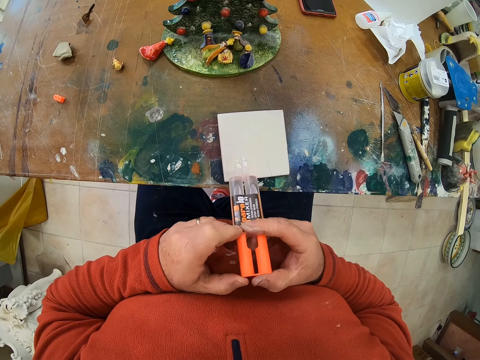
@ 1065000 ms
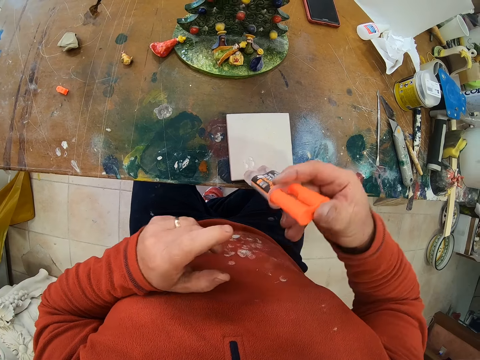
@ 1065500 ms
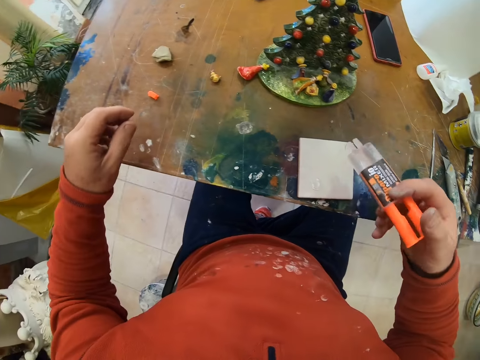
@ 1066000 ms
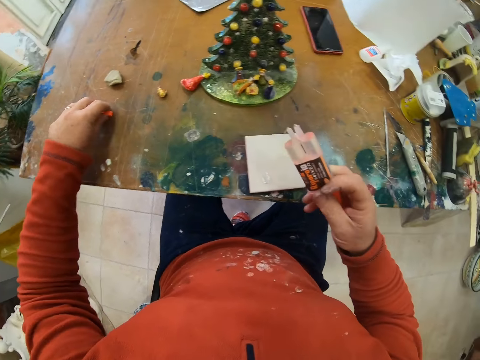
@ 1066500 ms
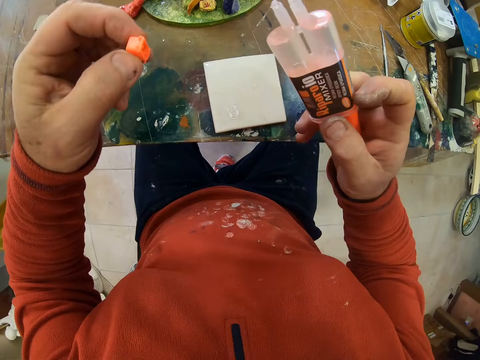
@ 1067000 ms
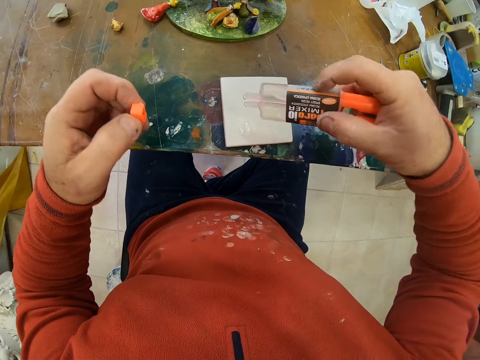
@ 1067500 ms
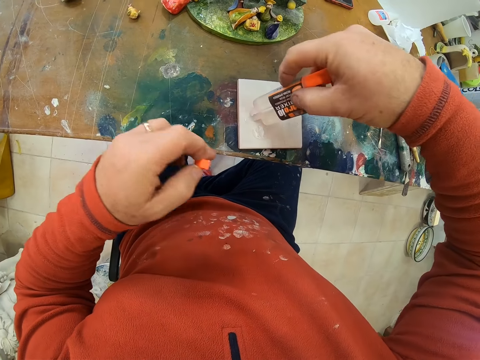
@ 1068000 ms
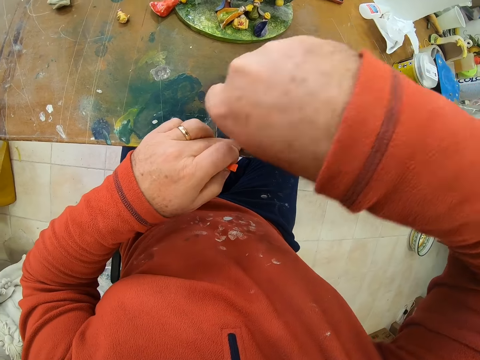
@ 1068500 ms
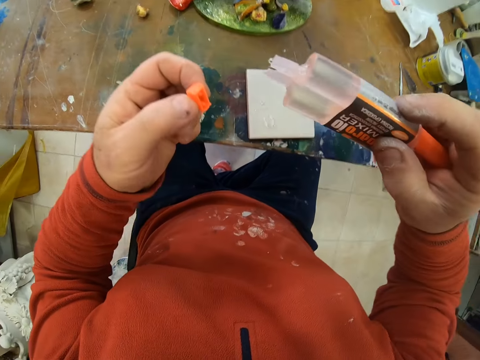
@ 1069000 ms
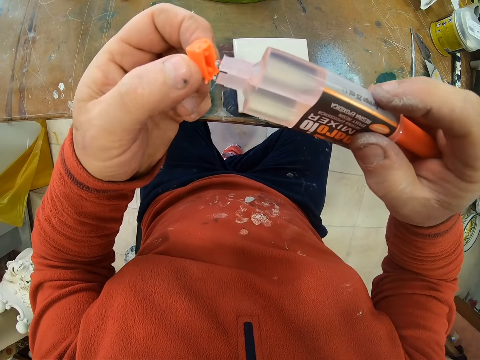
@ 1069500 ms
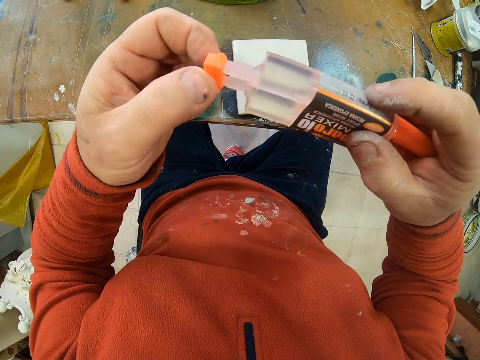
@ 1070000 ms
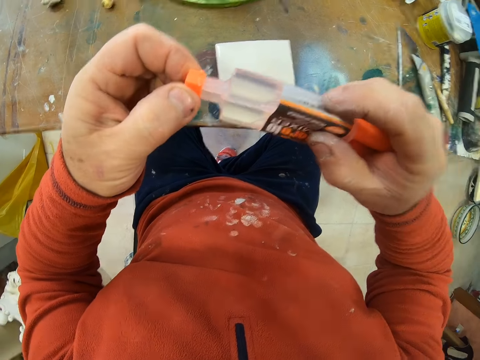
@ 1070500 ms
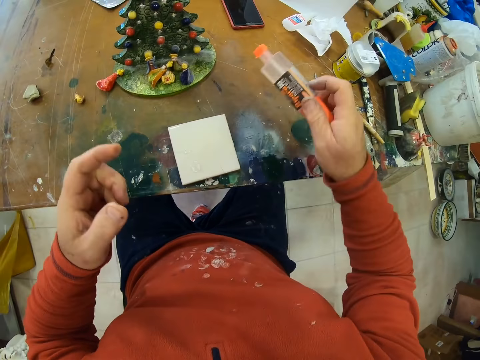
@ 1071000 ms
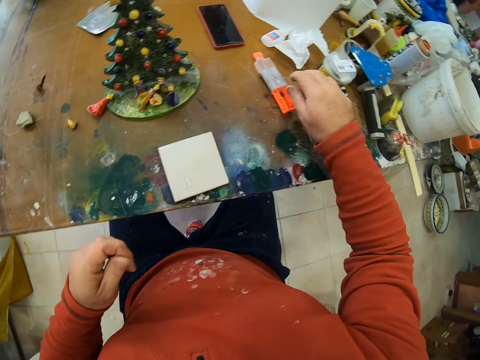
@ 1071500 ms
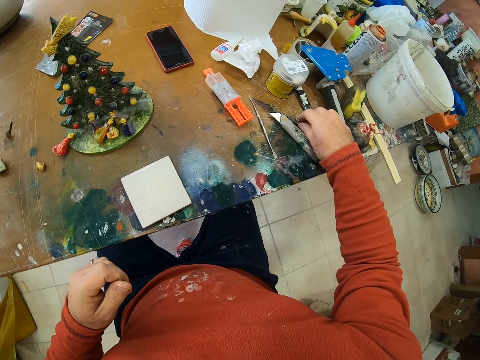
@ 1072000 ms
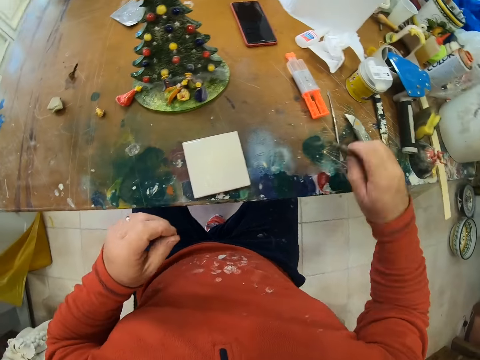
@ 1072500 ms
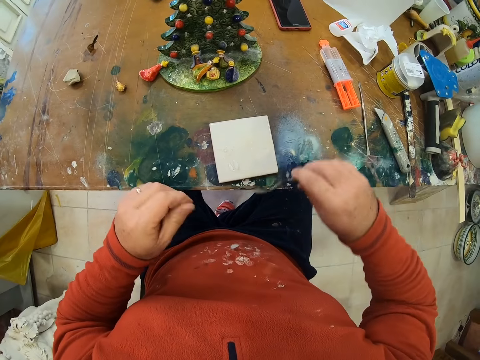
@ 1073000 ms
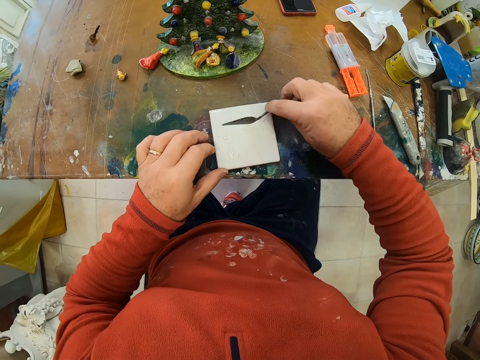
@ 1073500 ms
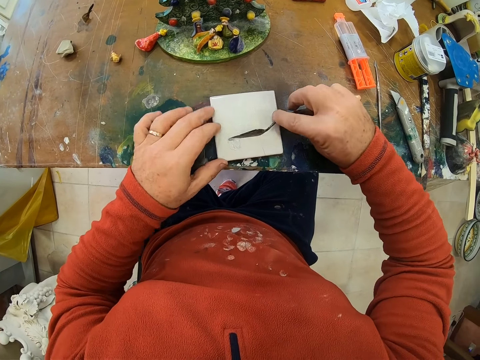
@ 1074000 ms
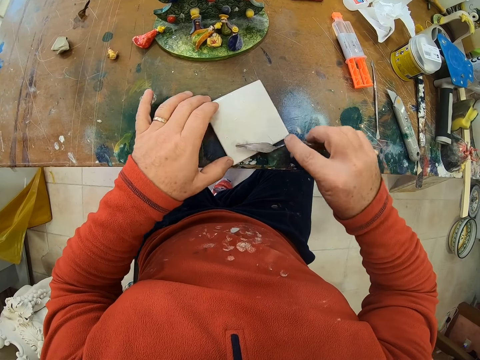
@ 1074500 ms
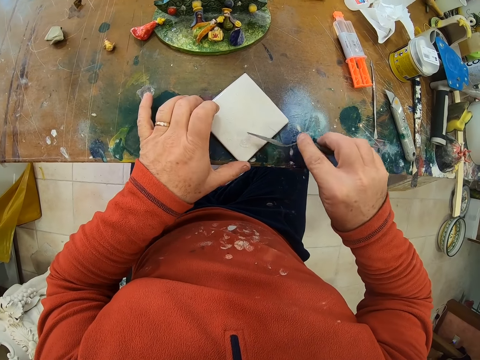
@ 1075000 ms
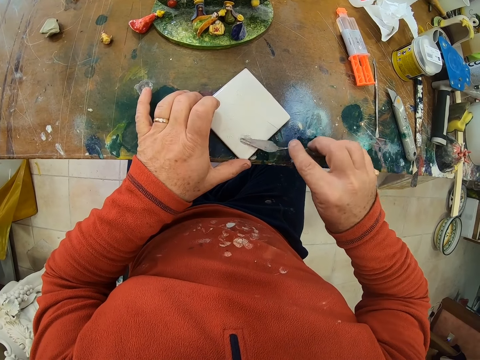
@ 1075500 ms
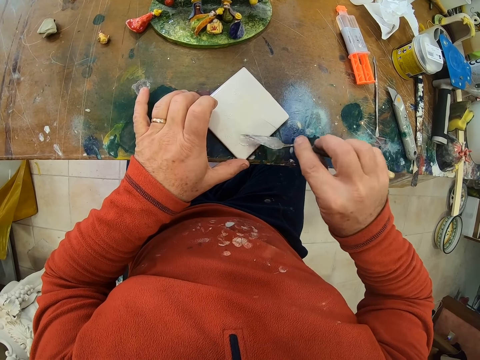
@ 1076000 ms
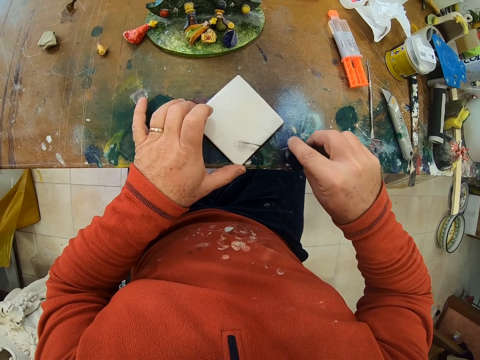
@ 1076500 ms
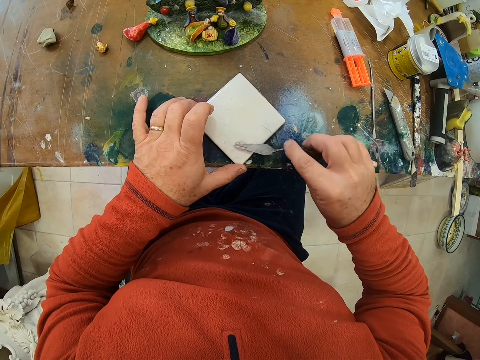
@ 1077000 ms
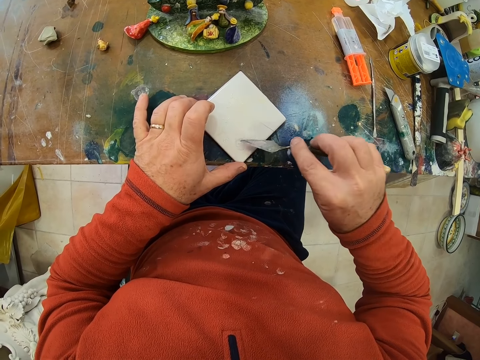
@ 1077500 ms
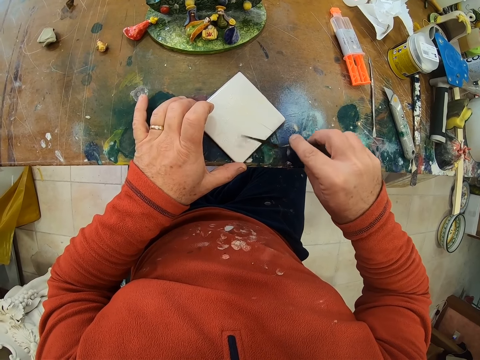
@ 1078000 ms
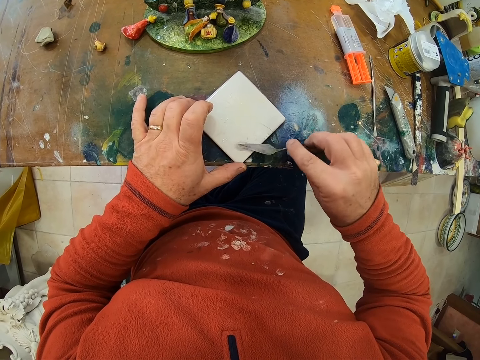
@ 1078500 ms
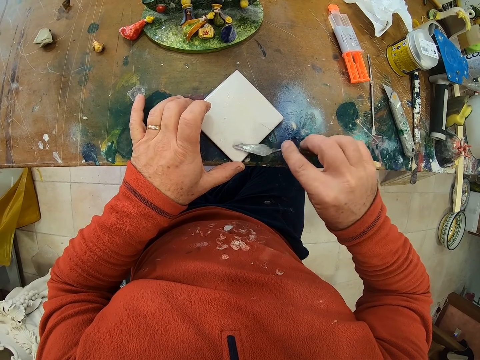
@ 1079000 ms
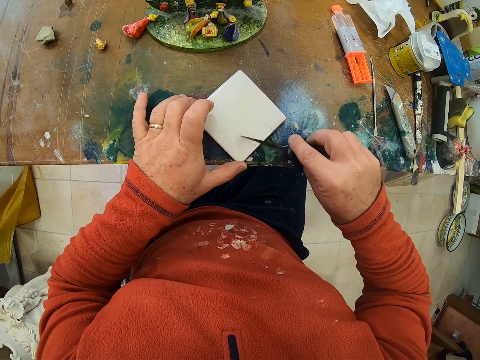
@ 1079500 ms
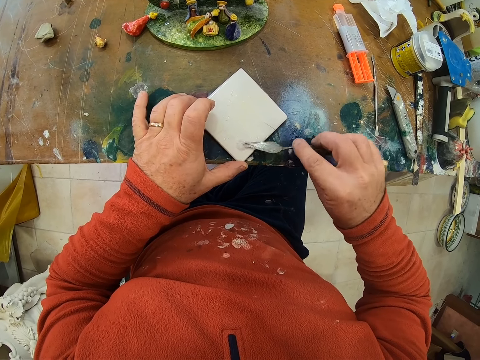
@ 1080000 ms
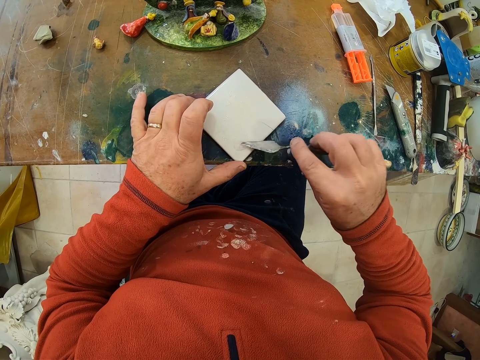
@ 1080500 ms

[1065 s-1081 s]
The camera wearer picks up the glue lid from the table. They press the syringe on the pane. They put the glue on the tile. They close the glue. They place the glue on the table. They pick up the scooper from the table. They spread something on the pane. They scoop the glue from the tile. They mix the glue on the tile.

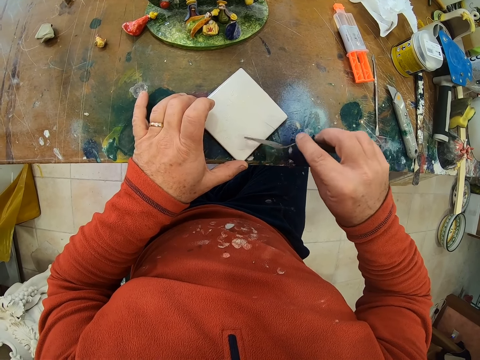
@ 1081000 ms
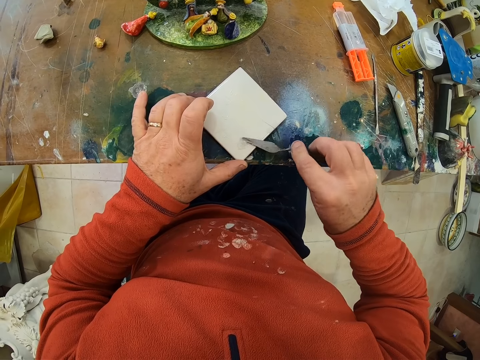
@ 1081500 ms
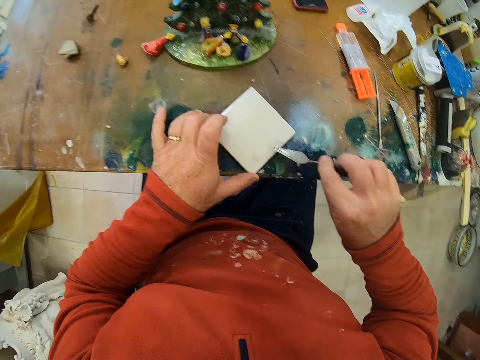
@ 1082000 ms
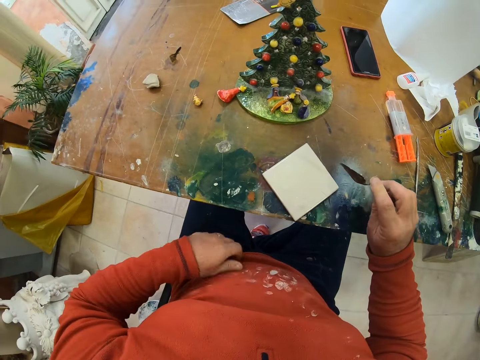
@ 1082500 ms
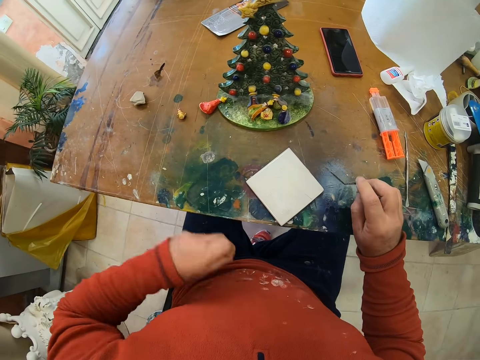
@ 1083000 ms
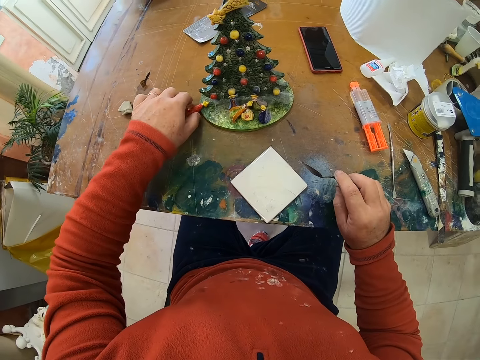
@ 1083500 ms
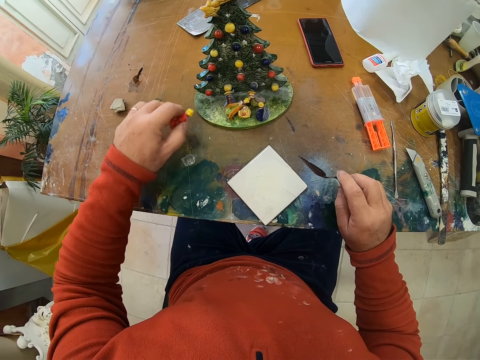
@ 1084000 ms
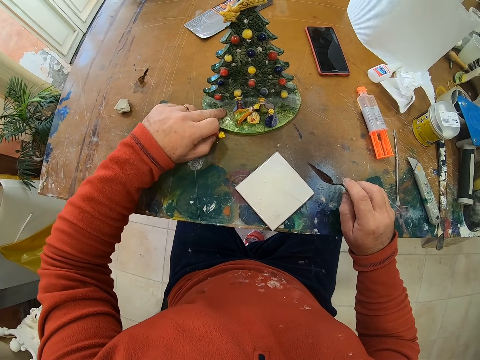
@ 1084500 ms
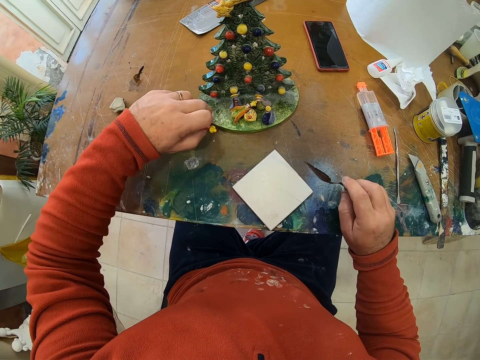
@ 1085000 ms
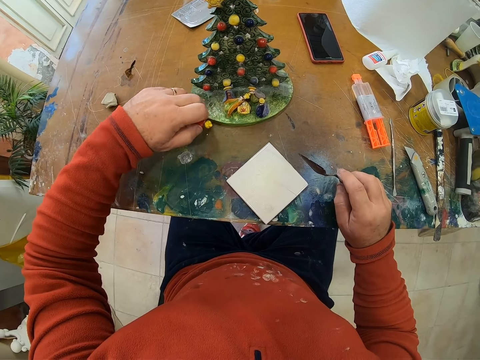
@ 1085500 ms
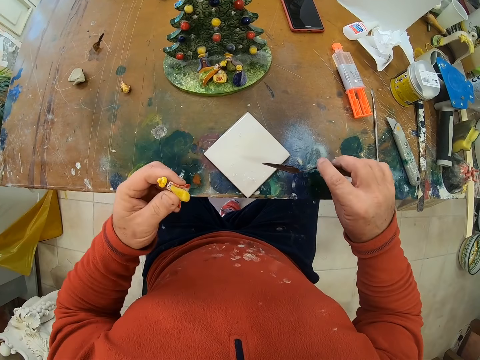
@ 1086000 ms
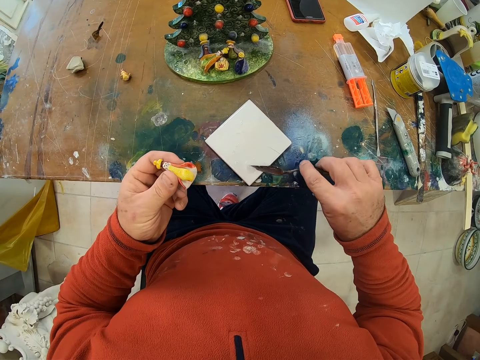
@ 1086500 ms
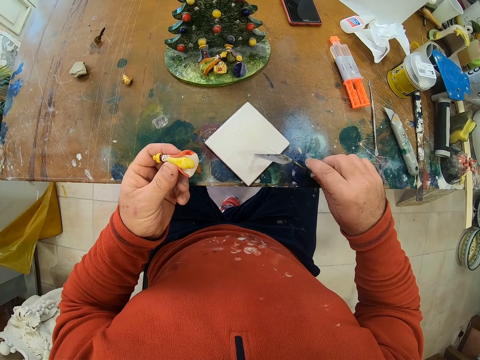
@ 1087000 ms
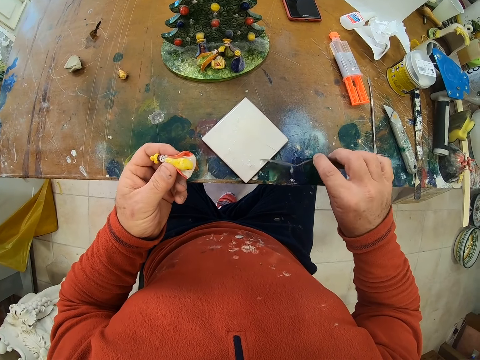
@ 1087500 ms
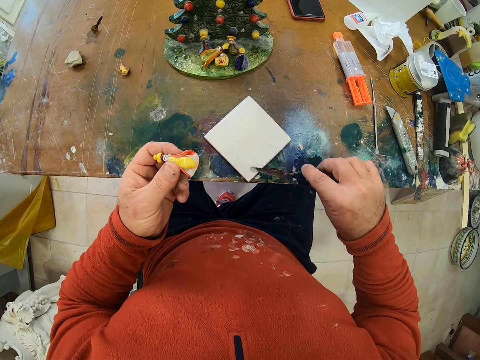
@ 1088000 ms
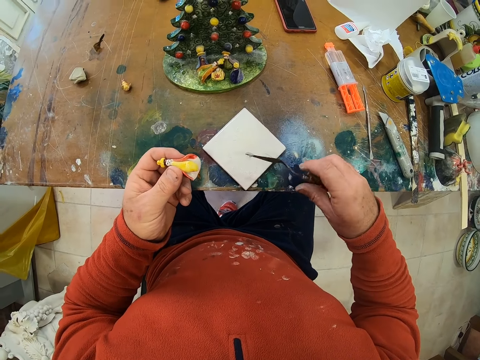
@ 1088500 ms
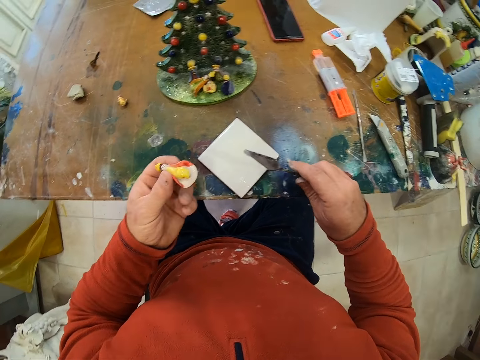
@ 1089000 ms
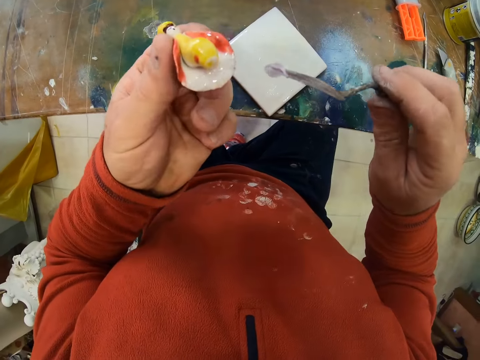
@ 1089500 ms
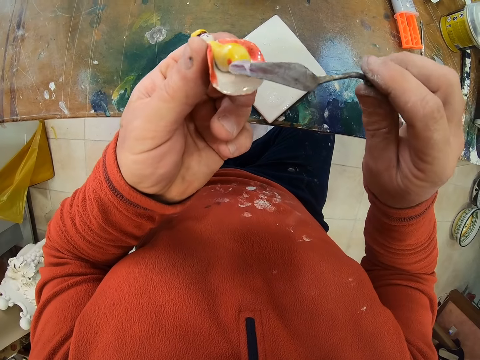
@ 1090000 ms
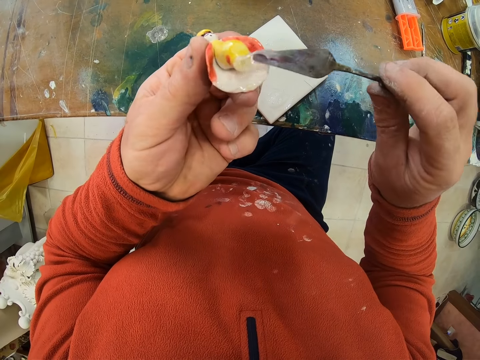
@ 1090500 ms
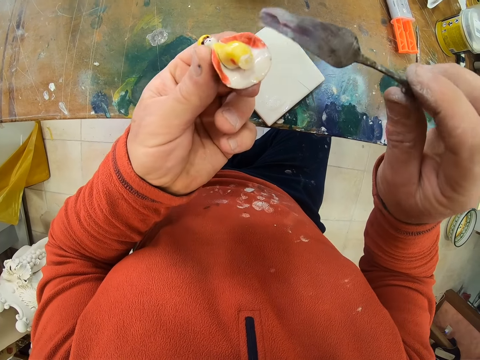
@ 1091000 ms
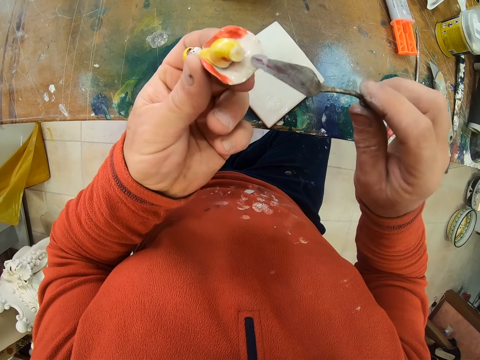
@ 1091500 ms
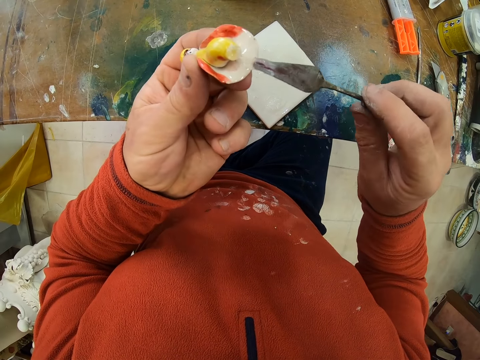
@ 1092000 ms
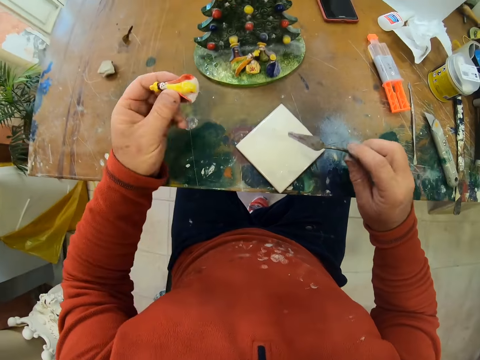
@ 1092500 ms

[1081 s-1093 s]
The camera wearer holds a cloth. They pick up the flower decor from the table. They touch the ceramic tree. They pick up the flower decor from the table. They scoop something. They apply the super glue to the flower decor.
